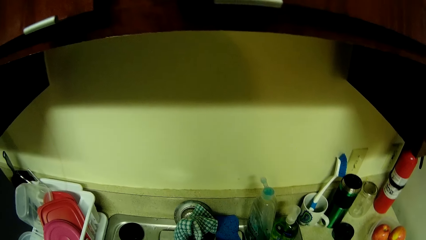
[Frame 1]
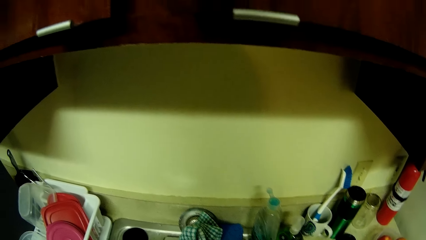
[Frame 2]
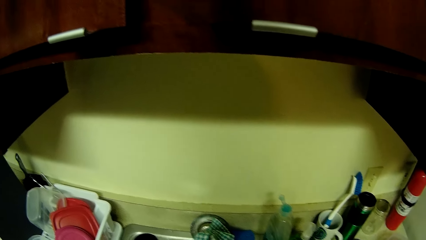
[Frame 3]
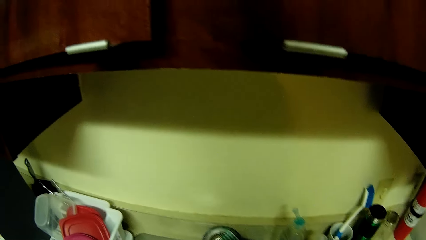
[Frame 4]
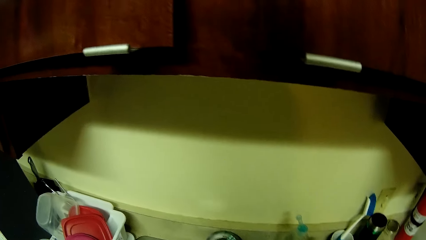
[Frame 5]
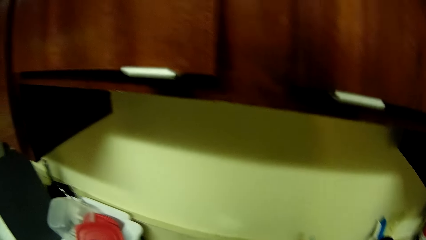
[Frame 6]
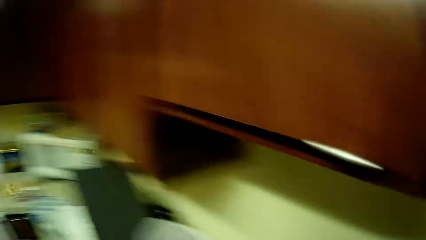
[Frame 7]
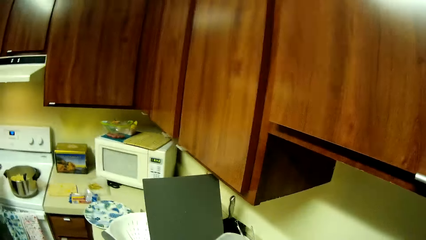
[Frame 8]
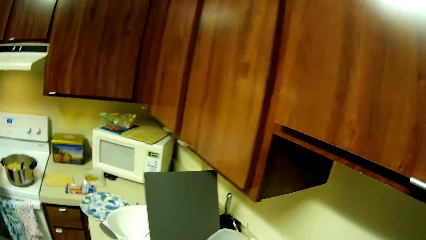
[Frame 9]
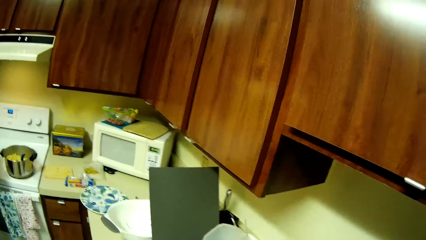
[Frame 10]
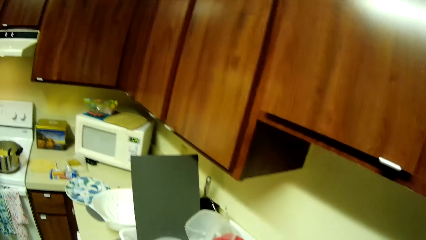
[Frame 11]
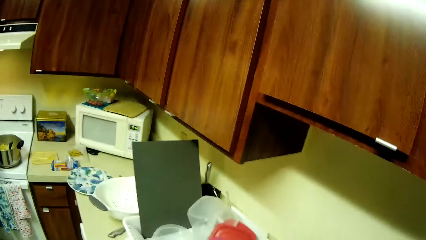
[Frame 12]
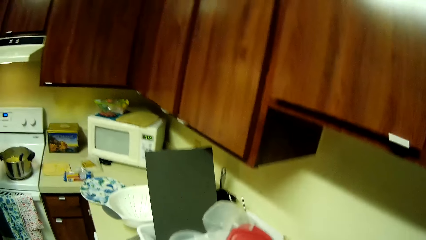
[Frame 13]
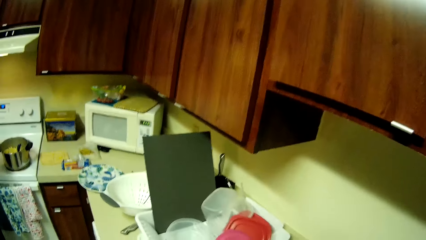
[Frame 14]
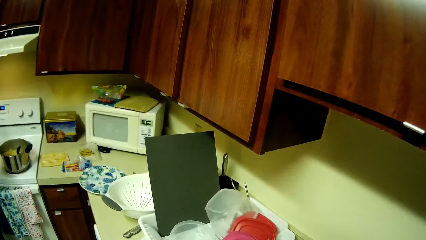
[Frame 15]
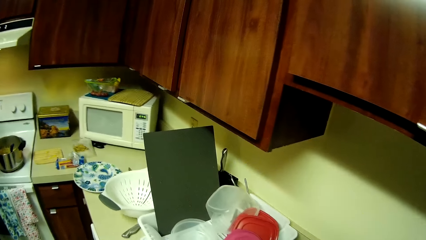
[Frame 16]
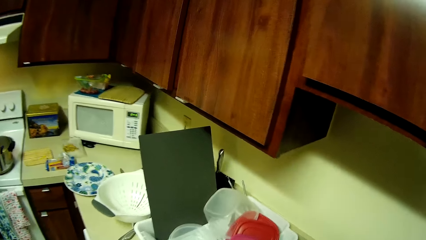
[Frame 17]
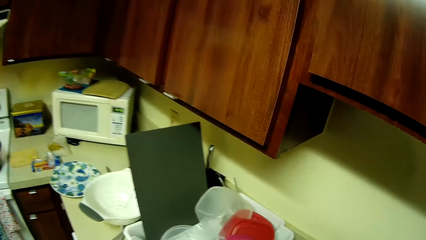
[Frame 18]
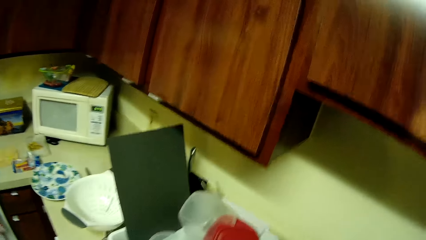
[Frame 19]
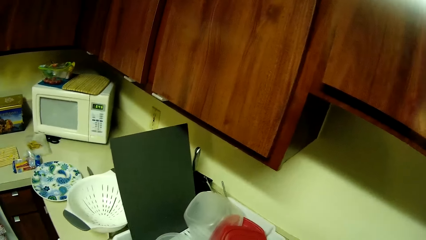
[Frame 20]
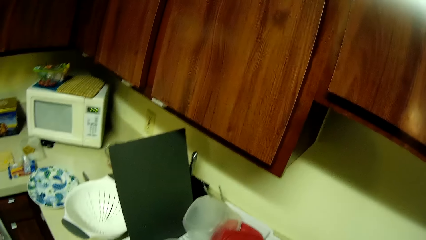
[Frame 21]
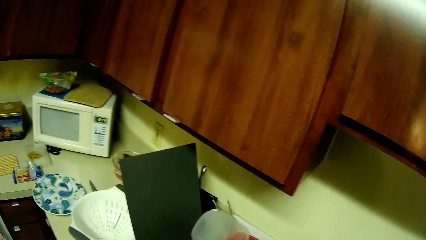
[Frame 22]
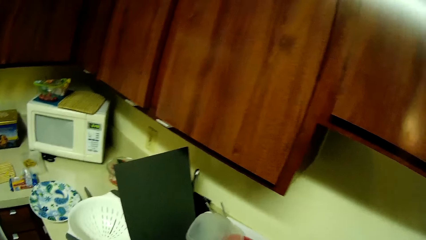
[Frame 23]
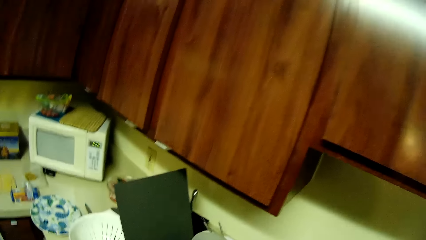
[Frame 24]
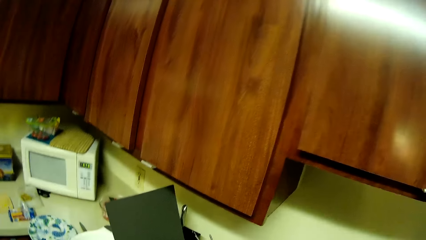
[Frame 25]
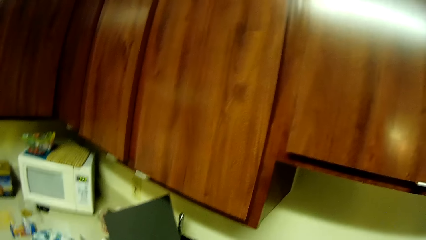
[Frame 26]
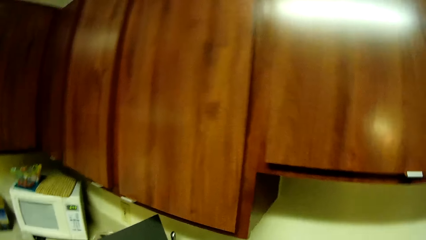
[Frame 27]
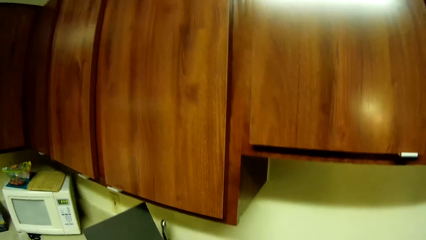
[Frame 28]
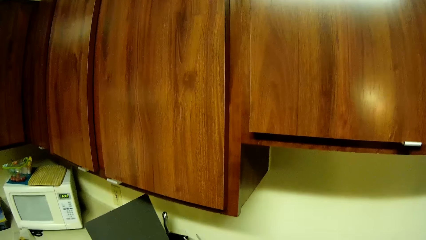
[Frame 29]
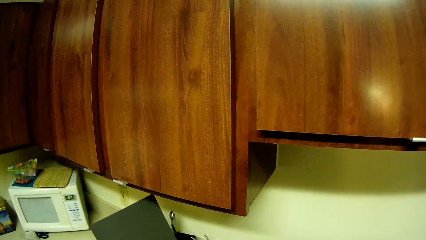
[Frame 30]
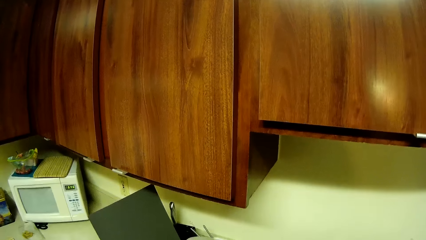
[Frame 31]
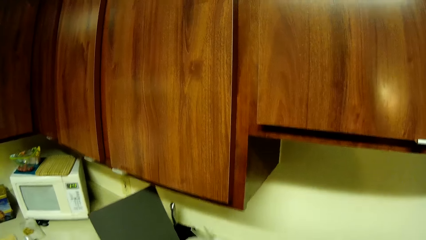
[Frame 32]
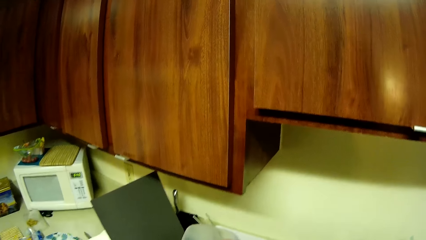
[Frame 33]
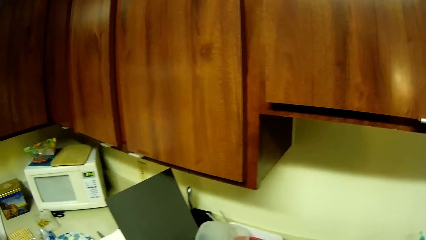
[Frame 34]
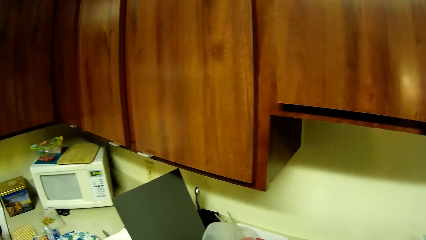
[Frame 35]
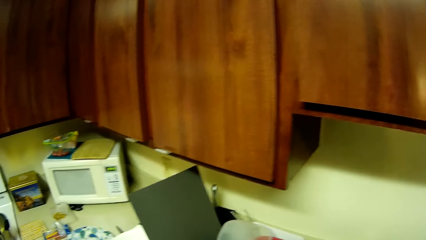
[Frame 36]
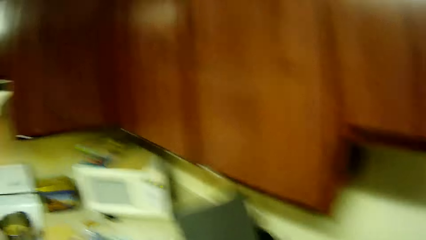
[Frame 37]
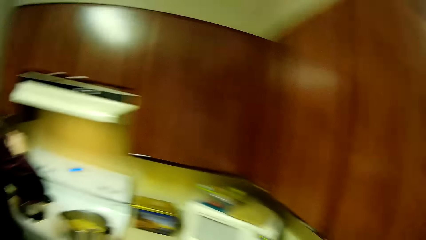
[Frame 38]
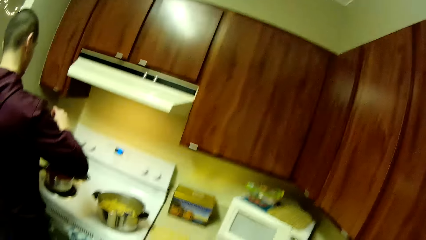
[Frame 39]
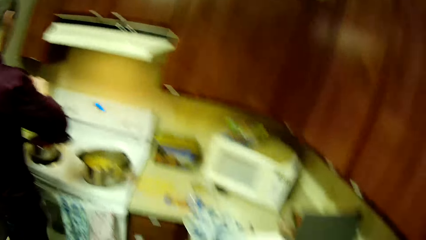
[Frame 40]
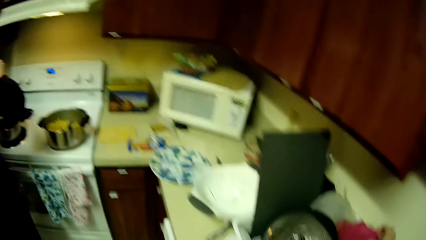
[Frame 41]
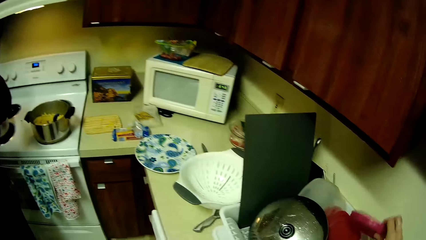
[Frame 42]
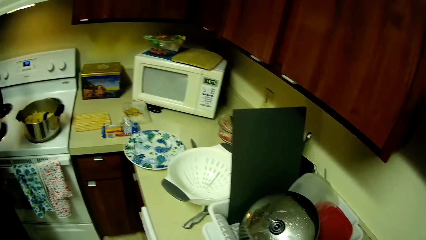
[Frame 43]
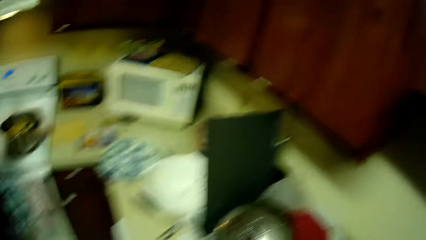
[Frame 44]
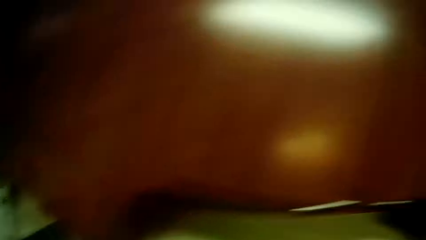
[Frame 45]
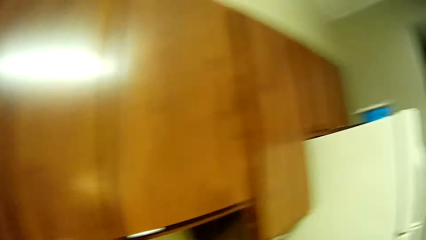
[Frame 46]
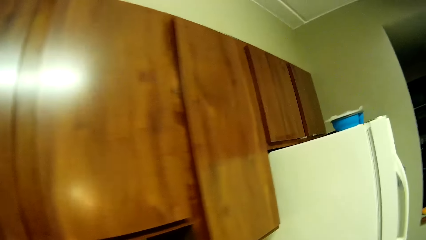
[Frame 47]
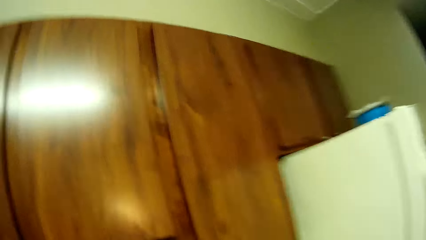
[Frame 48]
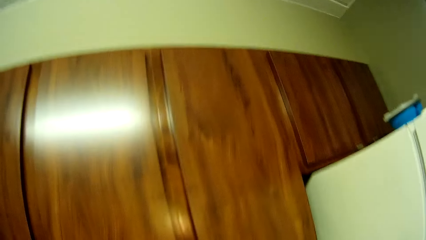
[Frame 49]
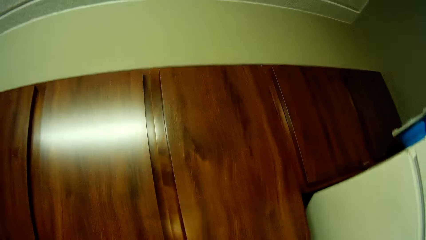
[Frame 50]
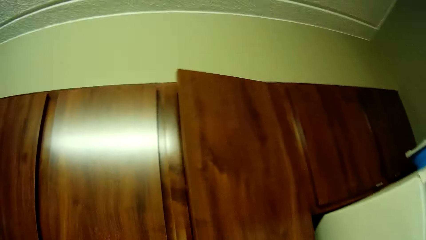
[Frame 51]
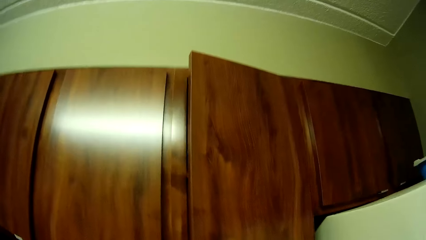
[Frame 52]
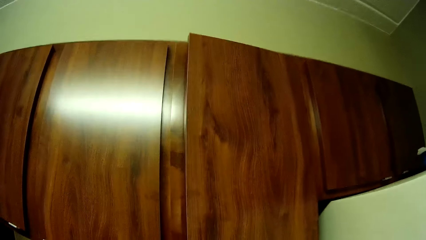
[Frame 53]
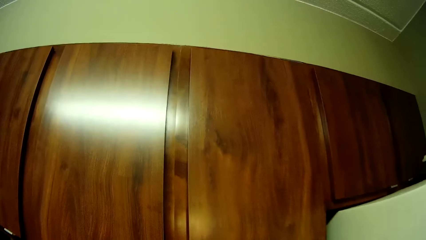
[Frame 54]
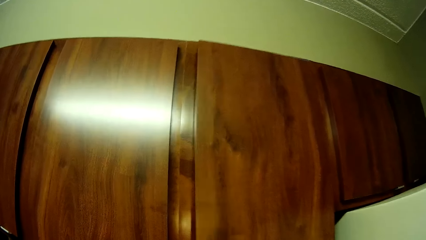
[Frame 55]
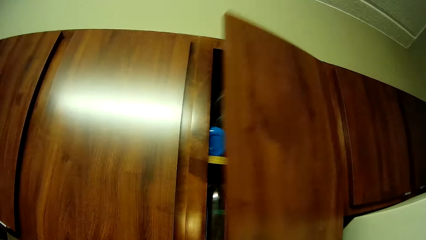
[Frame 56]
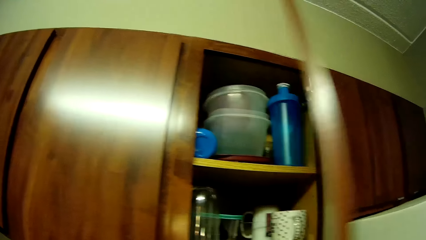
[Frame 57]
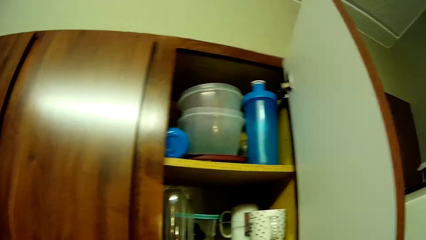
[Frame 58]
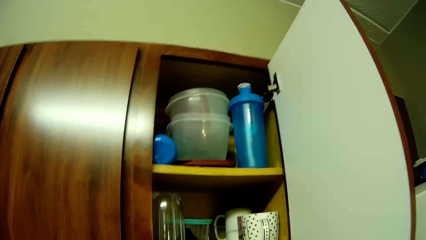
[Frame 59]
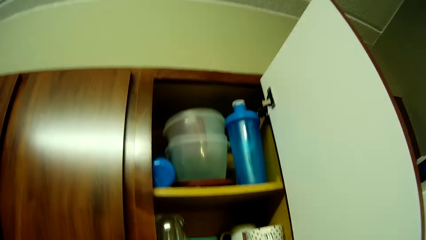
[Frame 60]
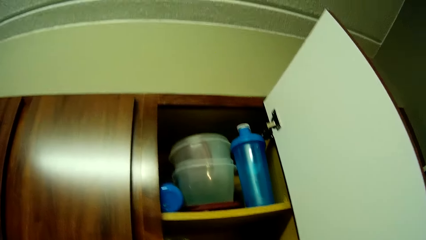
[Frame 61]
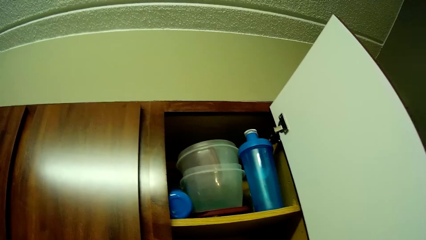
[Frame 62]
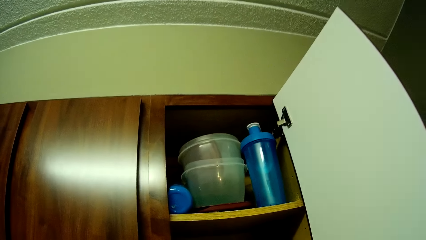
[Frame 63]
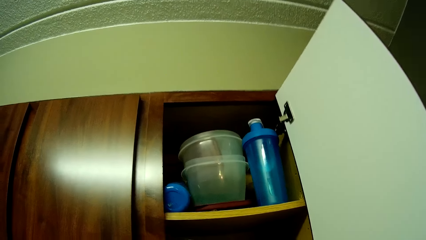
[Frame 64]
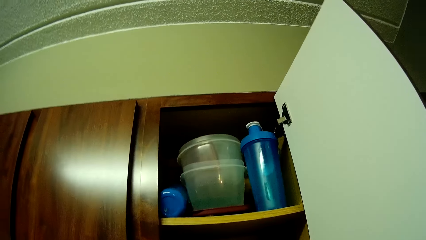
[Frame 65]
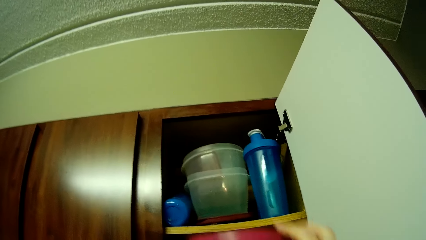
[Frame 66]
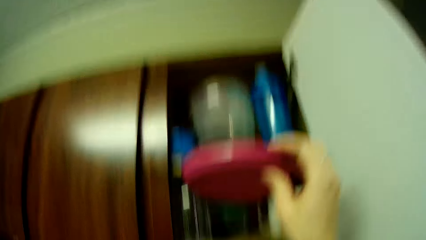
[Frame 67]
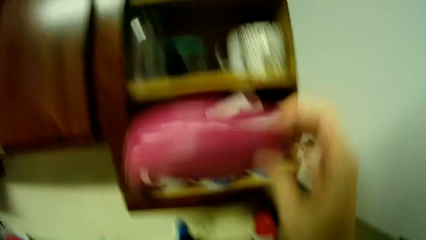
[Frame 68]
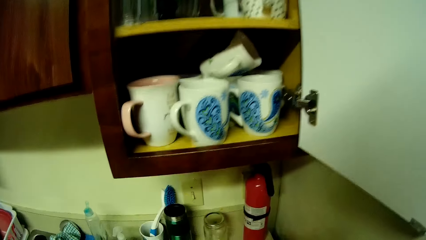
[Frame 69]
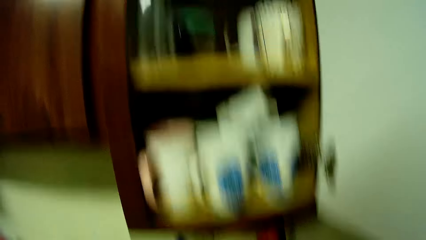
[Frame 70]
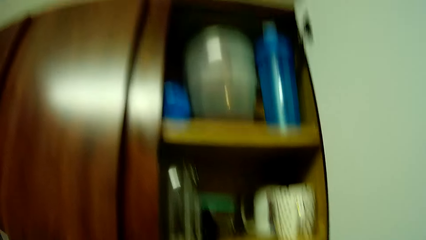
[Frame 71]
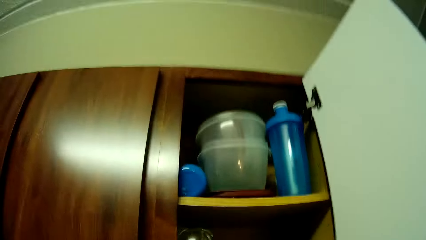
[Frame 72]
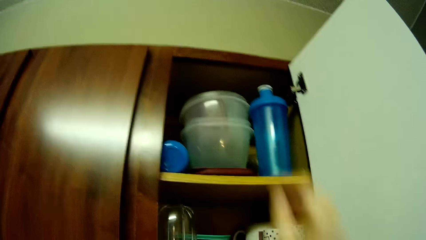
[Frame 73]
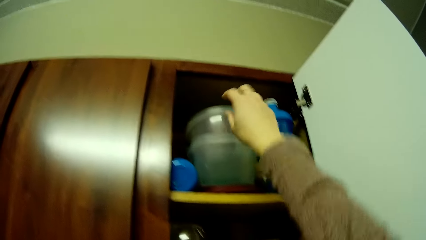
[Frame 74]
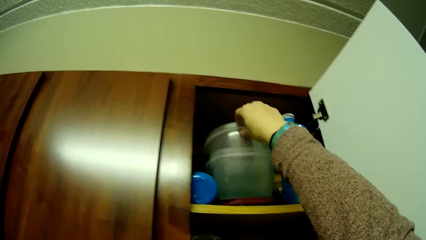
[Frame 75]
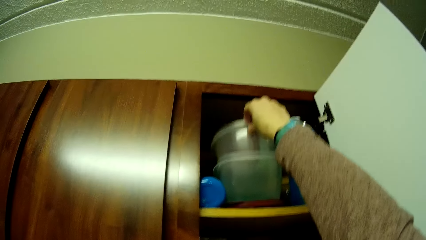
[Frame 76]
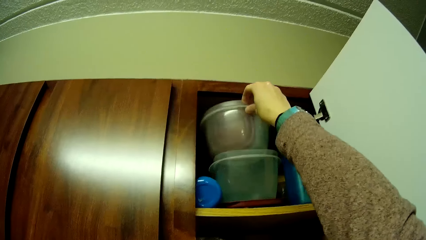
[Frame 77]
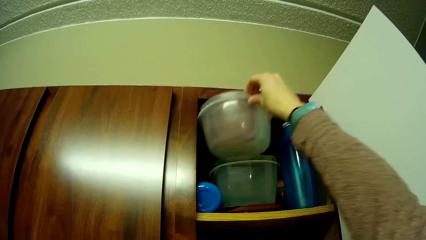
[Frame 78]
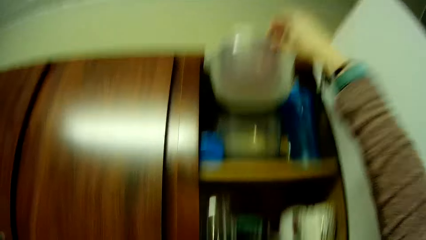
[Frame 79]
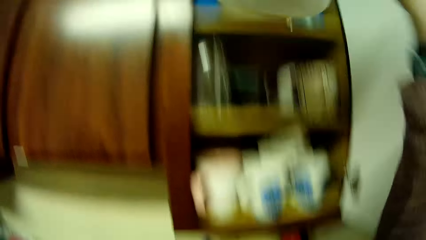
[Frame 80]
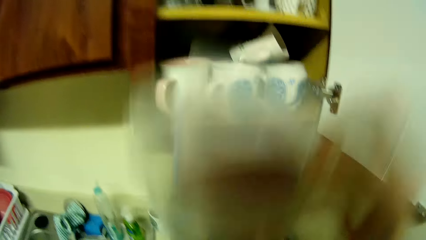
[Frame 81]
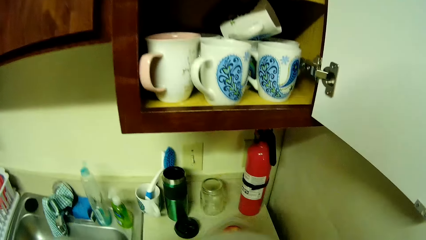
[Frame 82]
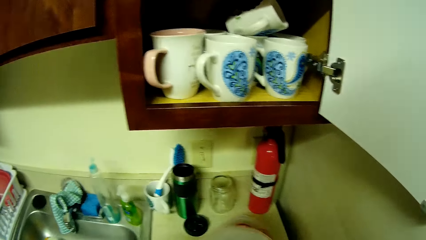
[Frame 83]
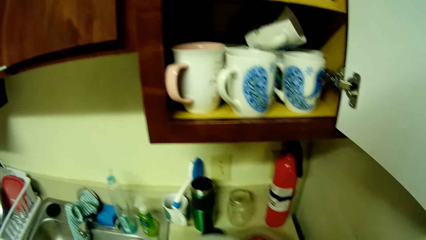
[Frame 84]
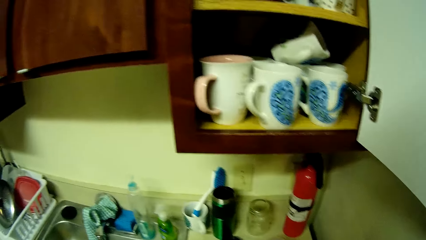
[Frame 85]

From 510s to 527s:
The camera wearer picks up a plastic plate cover from a tray on the kitchen counter with her right hand. She opens a compartment of the kitchen cabinet with her right hand. A man opens the cabinet. The man picks up a container lid from the cabinet. The camera wearer takes out some plastic plates from the compartment with her right hand. The man takes a plastic container from the cabinet. The camera wearer gathers up the plastic plates on the kitchen counter with her hands.
